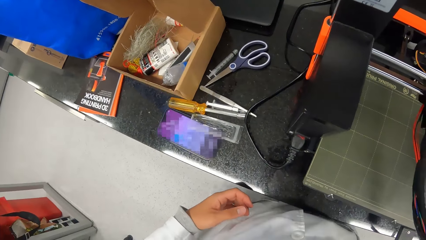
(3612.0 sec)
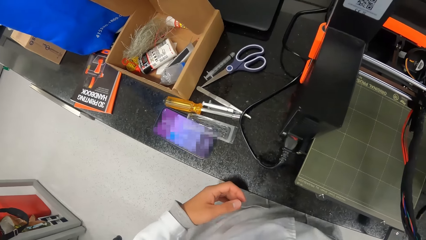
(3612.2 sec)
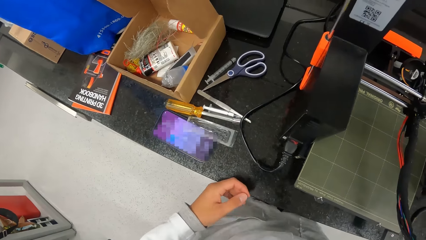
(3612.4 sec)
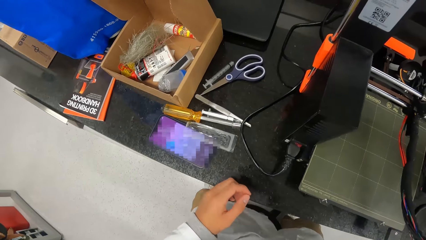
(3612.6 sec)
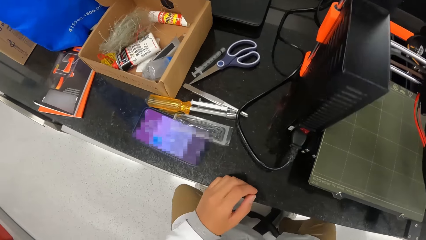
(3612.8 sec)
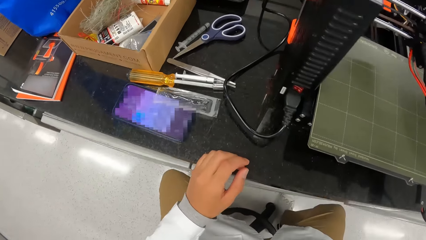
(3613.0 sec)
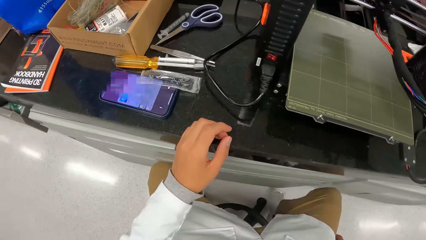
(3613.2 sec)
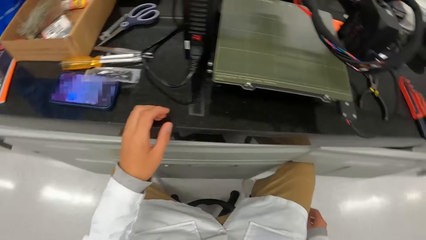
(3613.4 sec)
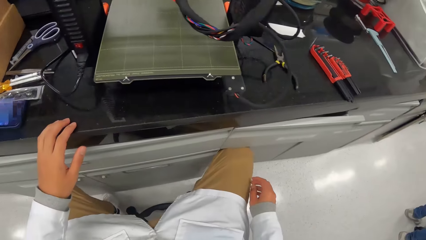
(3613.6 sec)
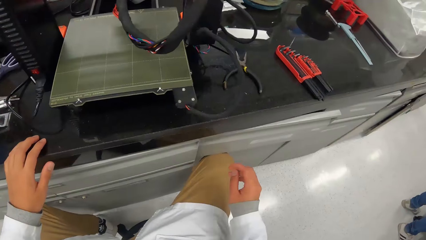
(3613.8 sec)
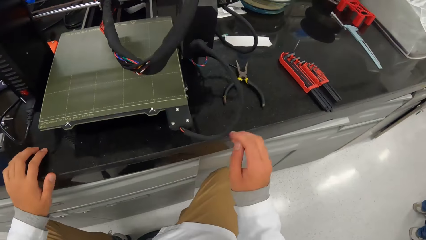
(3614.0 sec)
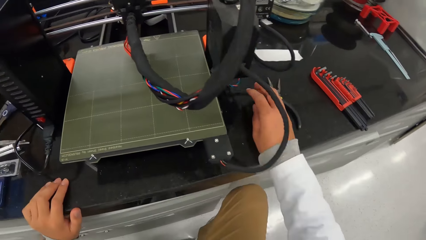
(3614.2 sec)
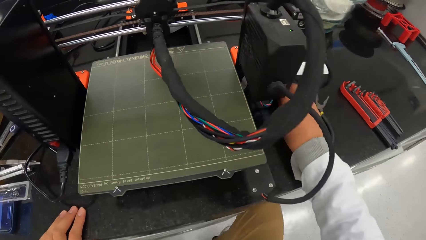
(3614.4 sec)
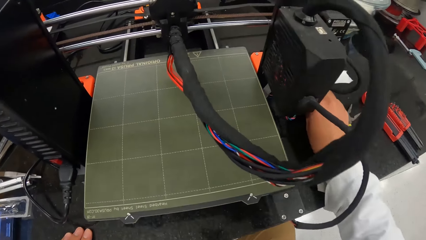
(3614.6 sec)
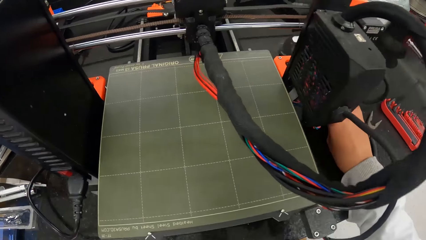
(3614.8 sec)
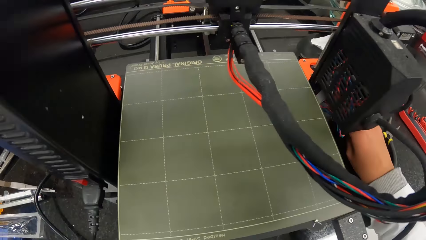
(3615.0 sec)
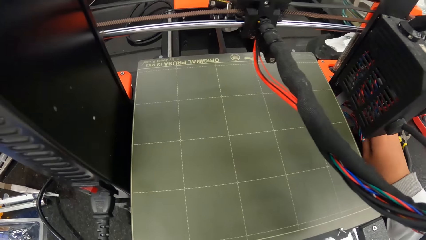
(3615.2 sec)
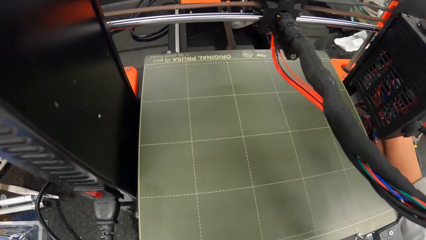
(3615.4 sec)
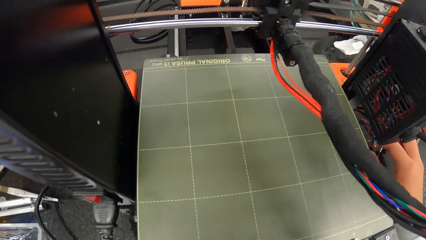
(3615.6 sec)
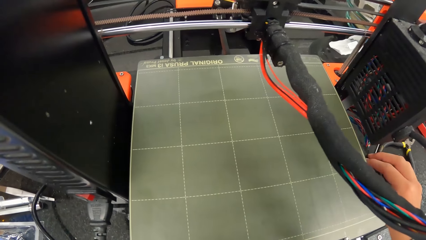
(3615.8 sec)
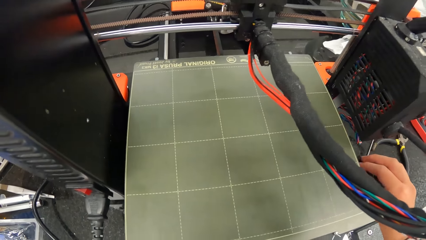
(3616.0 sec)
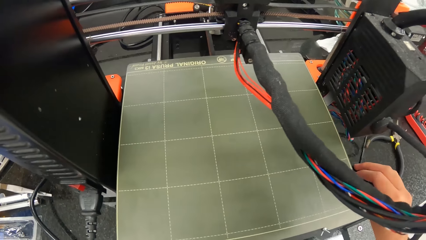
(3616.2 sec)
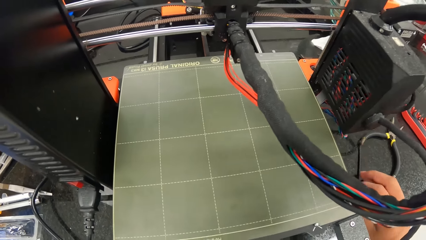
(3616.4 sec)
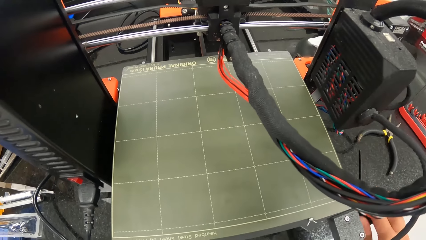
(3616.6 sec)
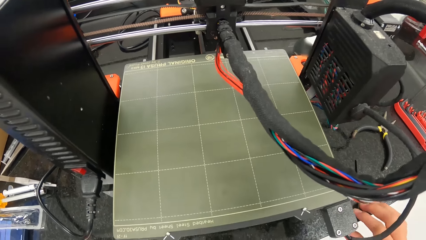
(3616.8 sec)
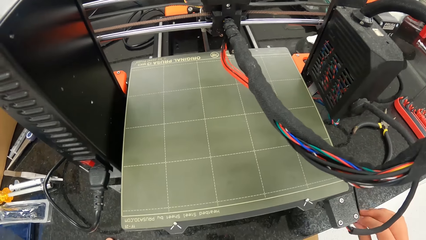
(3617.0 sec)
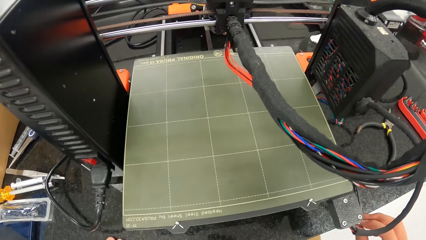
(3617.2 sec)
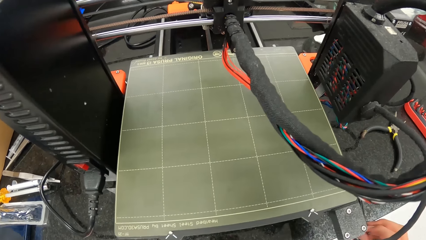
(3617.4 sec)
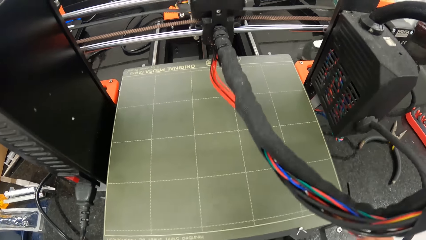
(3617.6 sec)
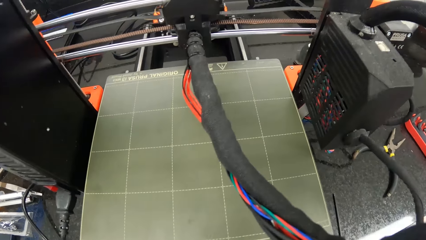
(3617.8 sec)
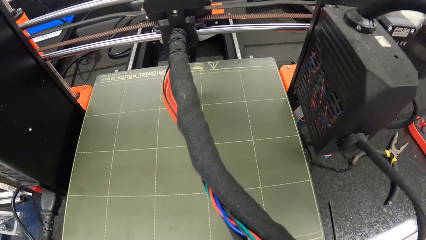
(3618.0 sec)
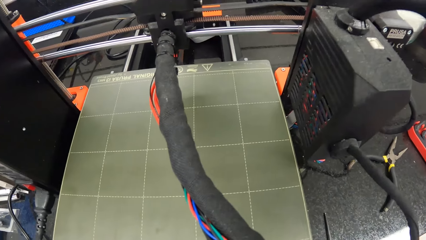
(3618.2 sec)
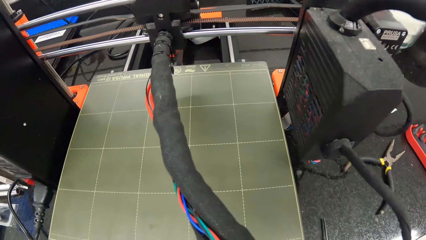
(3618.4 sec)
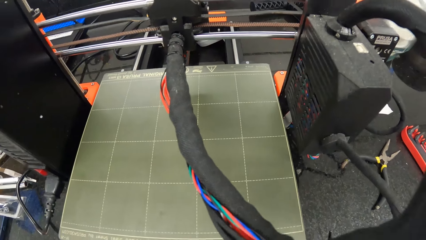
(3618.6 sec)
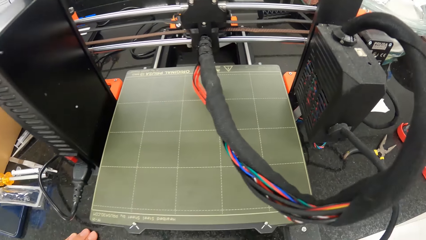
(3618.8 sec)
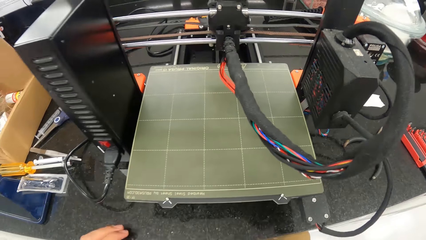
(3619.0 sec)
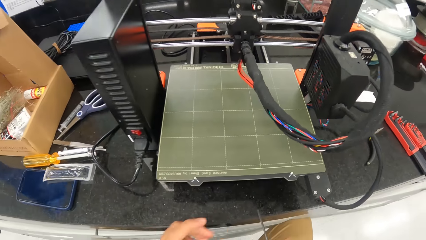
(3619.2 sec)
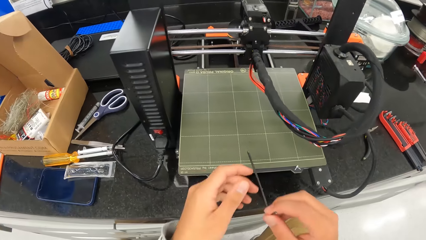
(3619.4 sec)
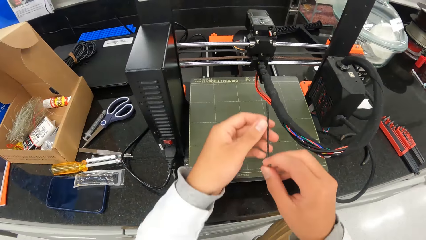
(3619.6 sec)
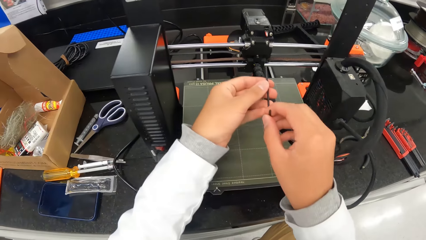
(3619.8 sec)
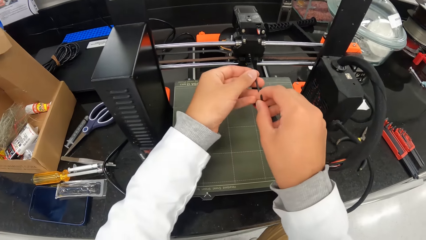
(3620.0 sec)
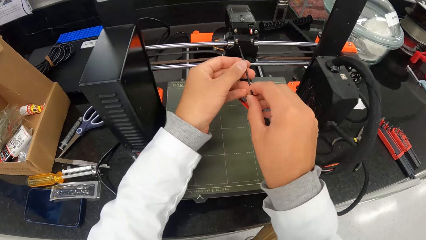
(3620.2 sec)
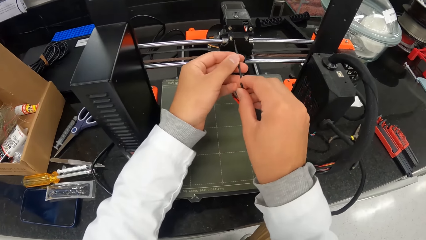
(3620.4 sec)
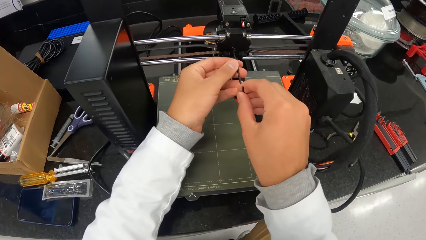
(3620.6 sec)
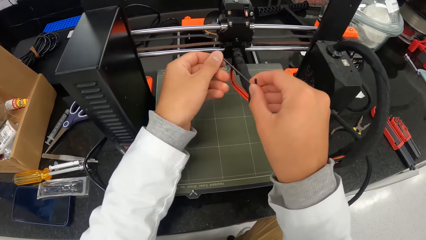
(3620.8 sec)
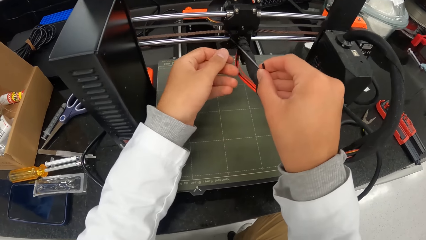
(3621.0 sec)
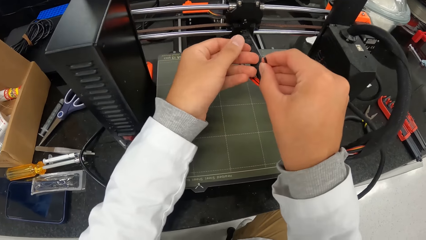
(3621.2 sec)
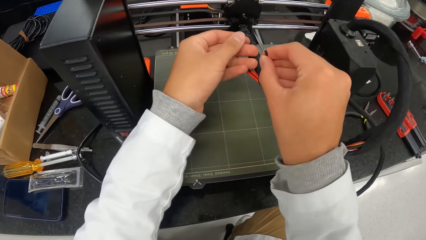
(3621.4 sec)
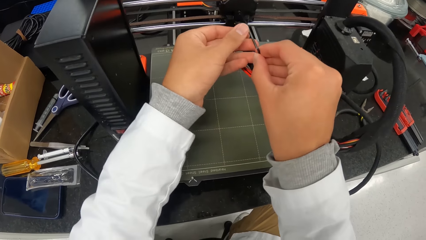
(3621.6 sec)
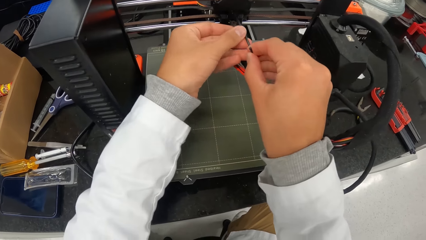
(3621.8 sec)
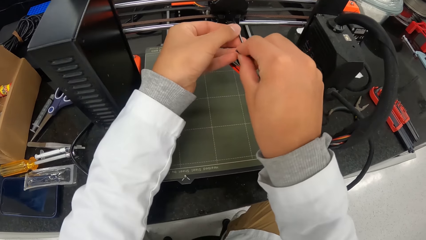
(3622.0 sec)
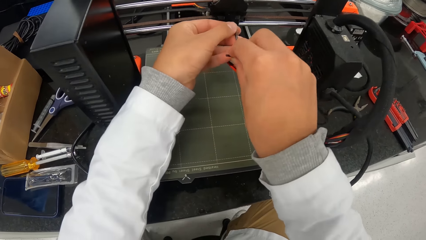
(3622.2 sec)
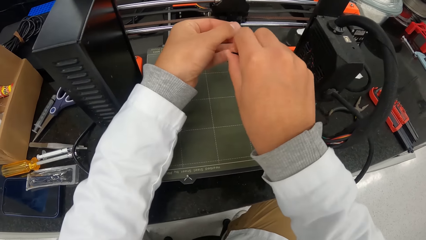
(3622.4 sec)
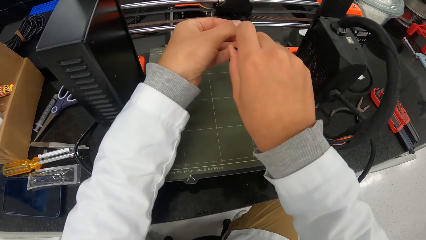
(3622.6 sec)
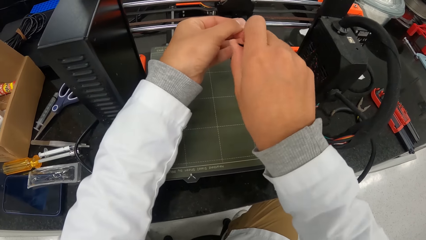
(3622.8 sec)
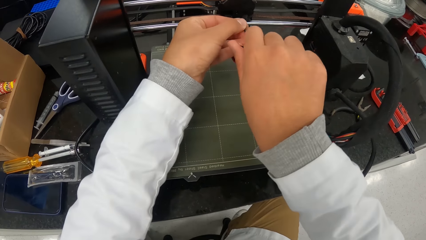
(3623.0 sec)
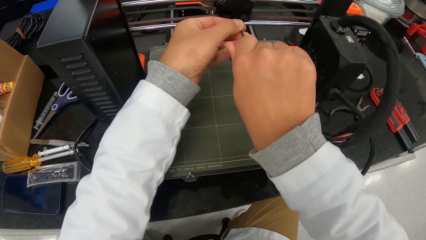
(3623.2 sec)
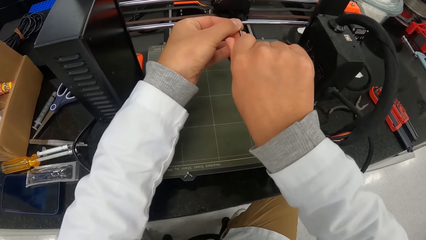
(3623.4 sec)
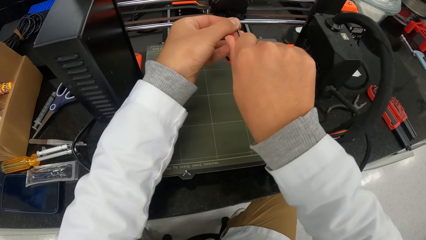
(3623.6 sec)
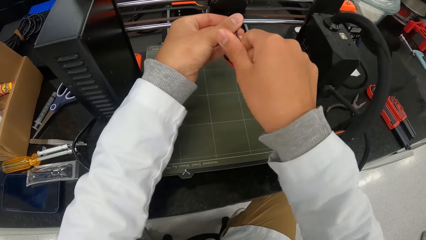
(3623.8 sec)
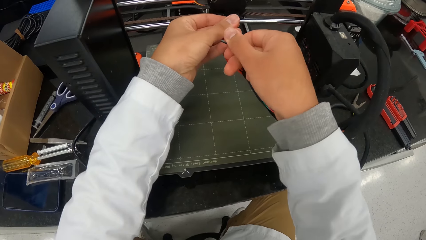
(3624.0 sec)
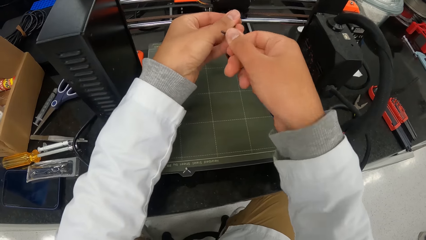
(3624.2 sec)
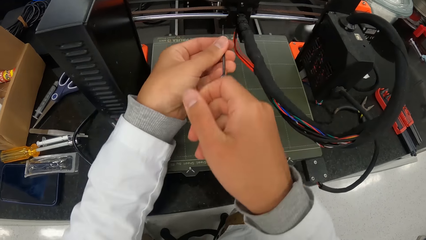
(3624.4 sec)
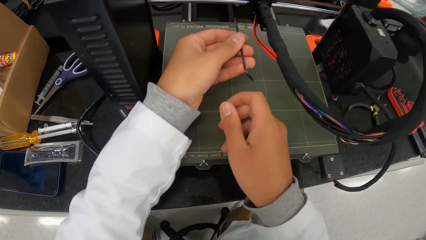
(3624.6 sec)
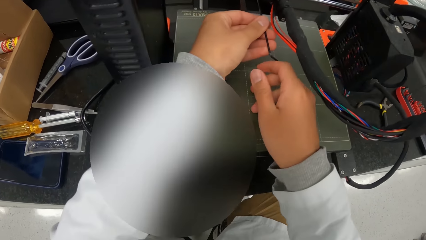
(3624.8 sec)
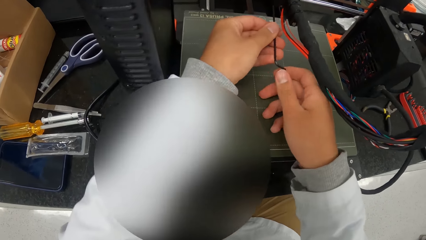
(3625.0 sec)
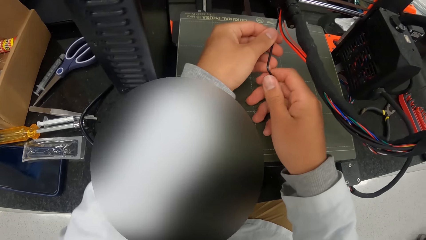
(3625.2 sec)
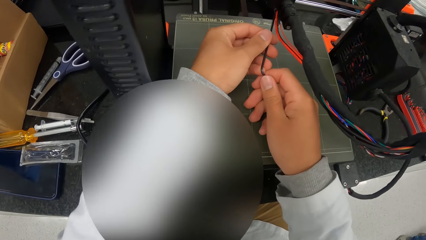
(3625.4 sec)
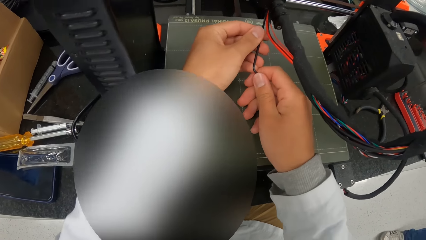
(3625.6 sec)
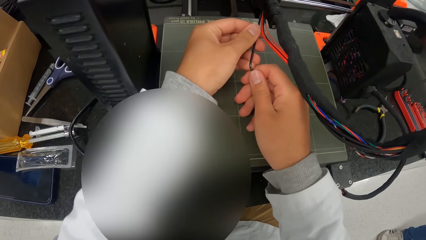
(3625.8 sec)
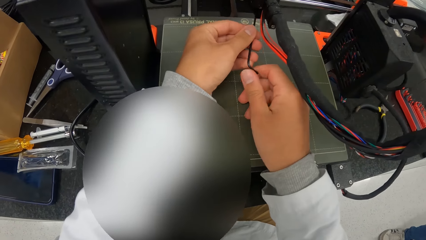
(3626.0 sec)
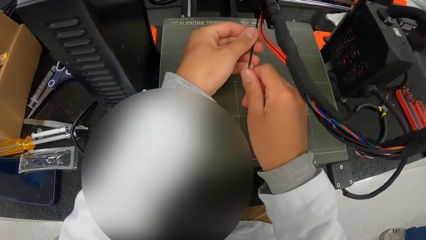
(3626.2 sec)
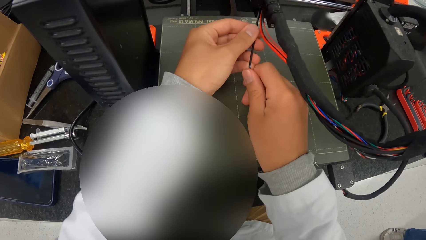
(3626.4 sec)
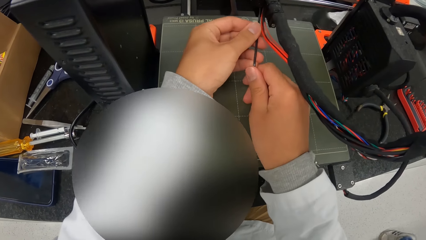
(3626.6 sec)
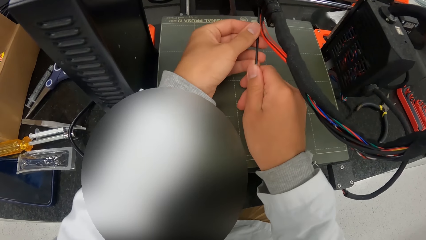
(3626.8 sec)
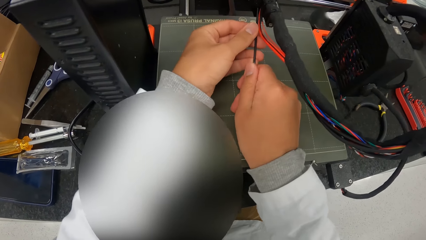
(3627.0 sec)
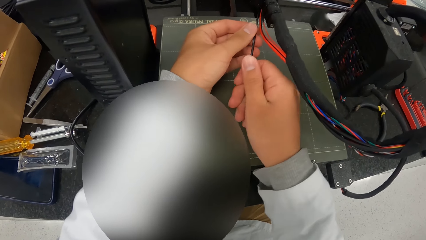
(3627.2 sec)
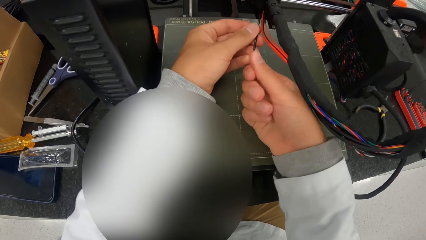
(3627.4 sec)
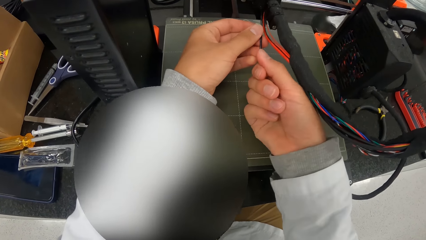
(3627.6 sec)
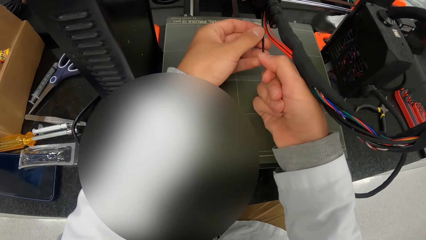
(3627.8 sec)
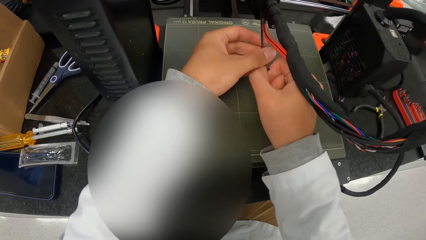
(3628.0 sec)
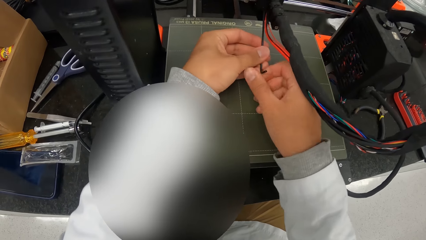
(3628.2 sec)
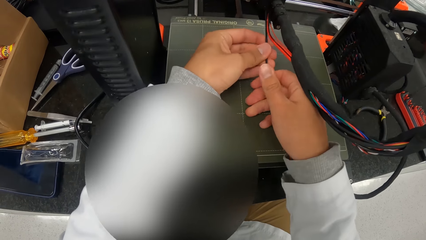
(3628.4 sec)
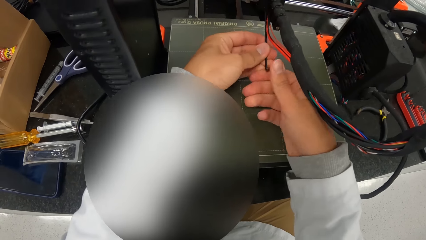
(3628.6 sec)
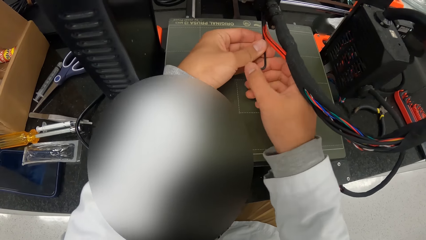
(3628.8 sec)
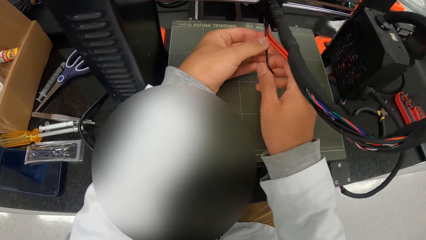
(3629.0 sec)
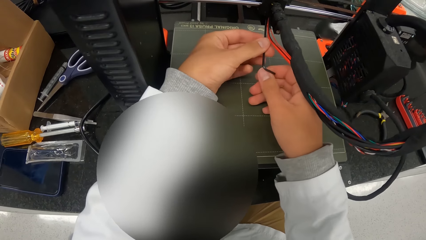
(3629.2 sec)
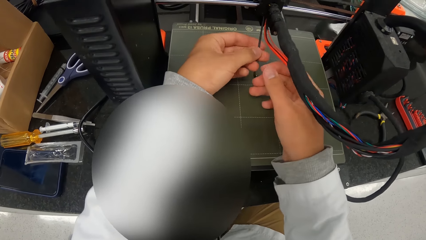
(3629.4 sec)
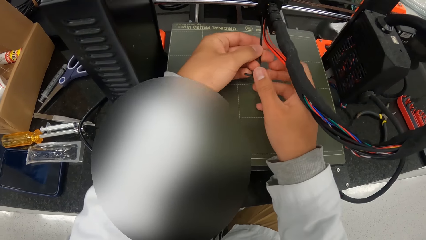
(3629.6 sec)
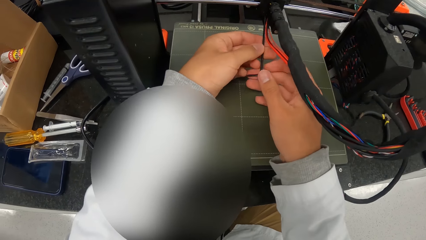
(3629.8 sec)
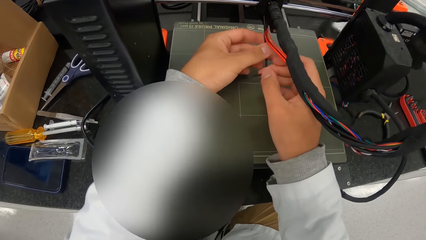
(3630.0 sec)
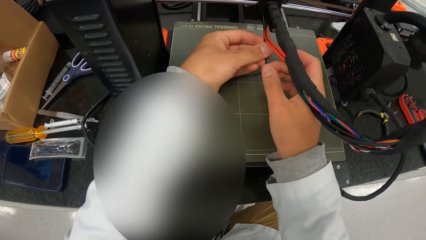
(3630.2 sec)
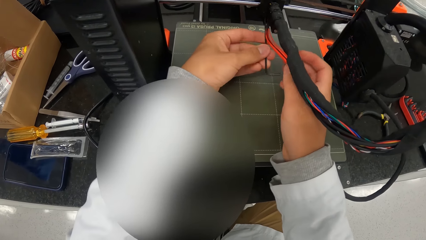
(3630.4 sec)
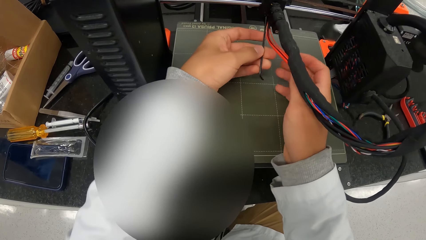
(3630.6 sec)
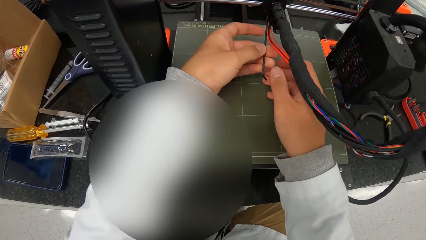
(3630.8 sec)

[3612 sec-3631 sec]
The camera wearer sits on a seat. He touches the table. He slides an allen key or screwdriver on the workbench with his right hand. He pulls the screwdriver in the table. He picks up the allen key on the workbench with his right hand. He holds the allen key with his hands. He inserts the screwdriver in the machine. He touches the hotend assembly with the allen key in his hands. He screws the machine with both hands. He dislodges a screw on the hotend assembly with the allen key in his hands.
